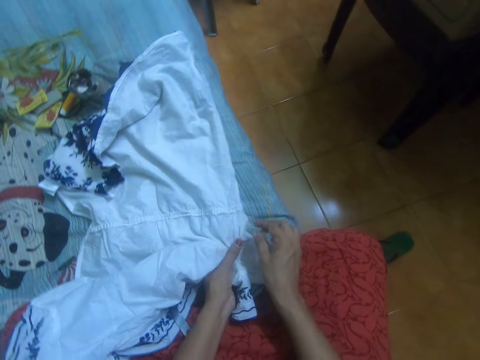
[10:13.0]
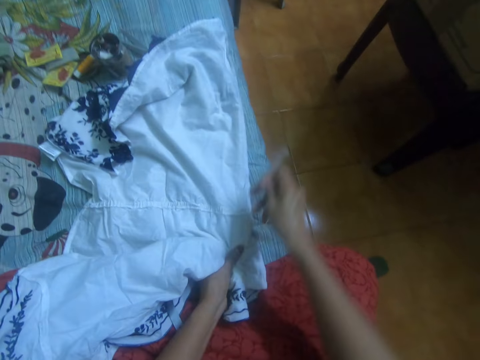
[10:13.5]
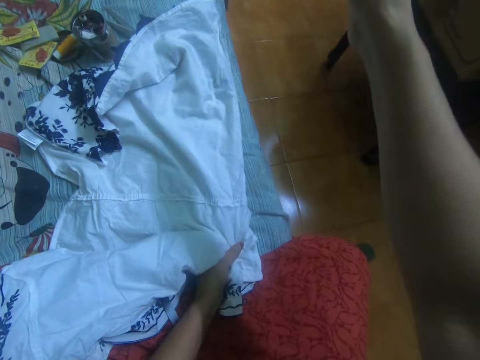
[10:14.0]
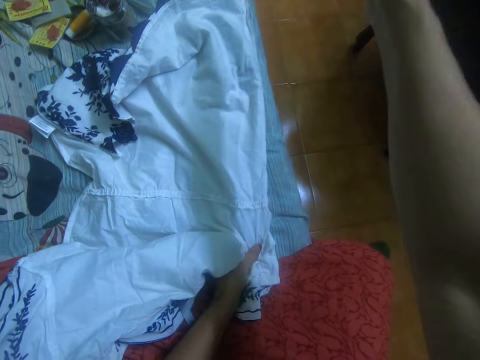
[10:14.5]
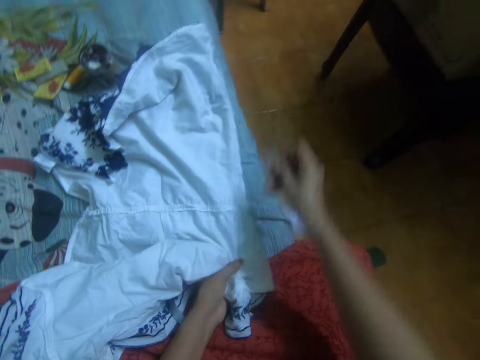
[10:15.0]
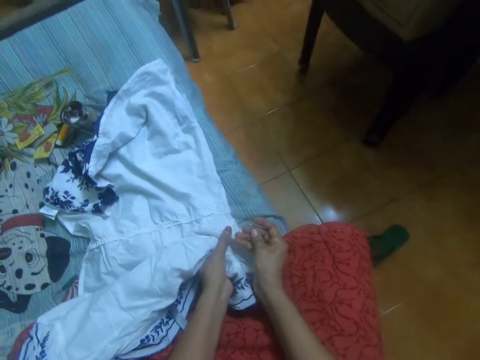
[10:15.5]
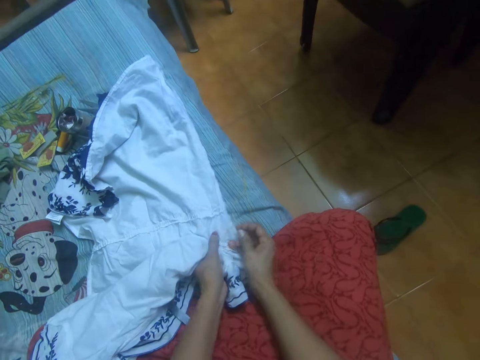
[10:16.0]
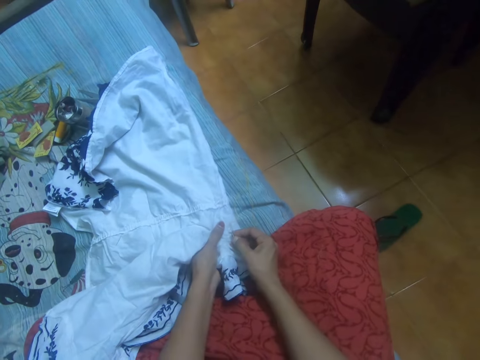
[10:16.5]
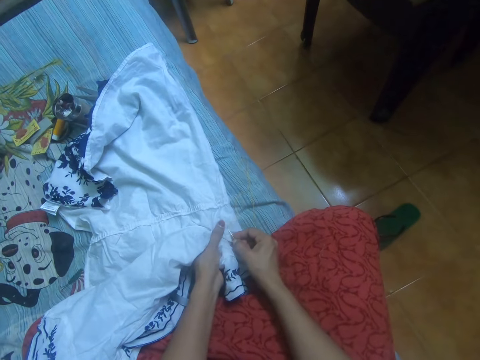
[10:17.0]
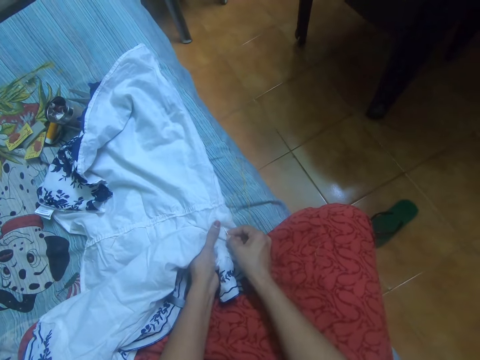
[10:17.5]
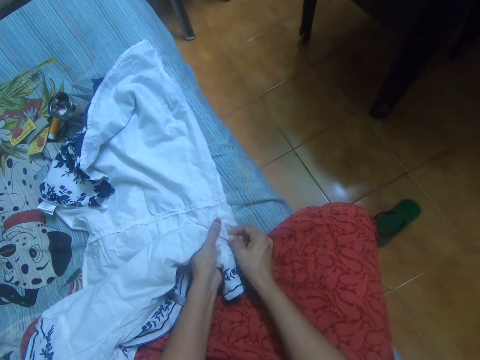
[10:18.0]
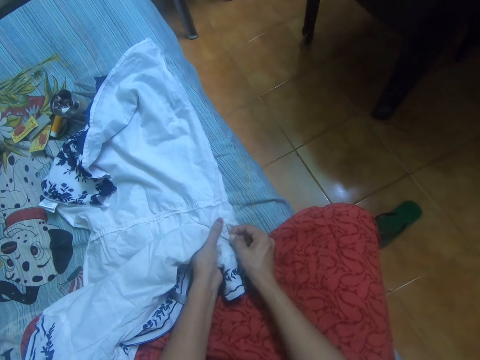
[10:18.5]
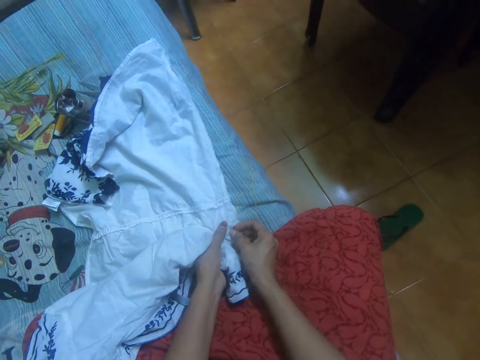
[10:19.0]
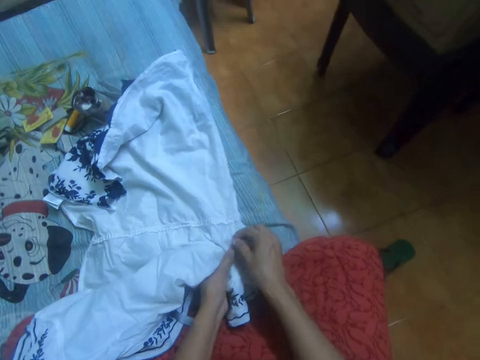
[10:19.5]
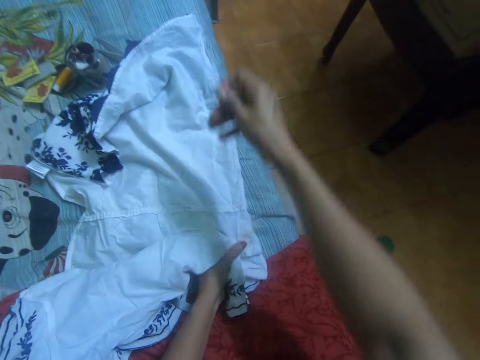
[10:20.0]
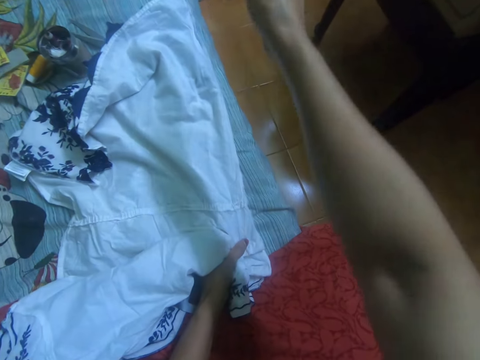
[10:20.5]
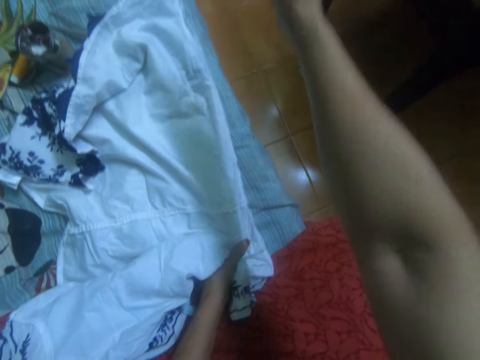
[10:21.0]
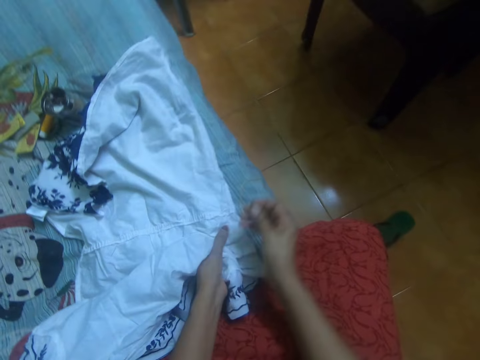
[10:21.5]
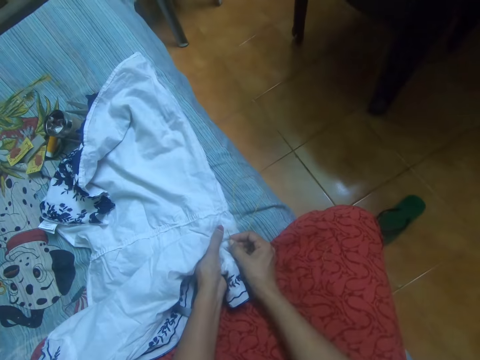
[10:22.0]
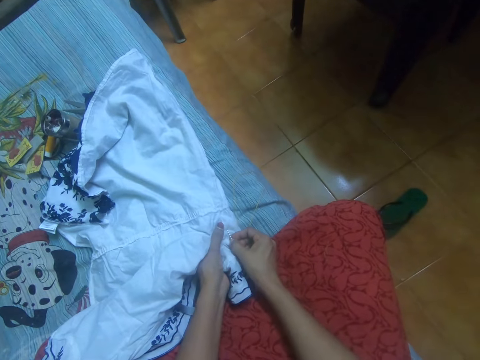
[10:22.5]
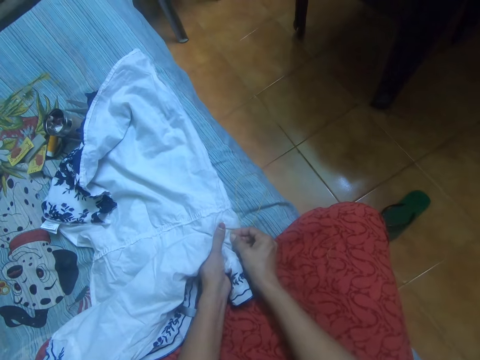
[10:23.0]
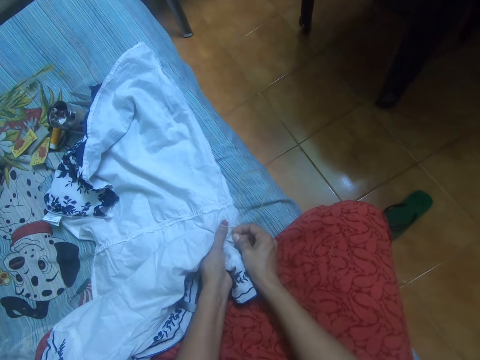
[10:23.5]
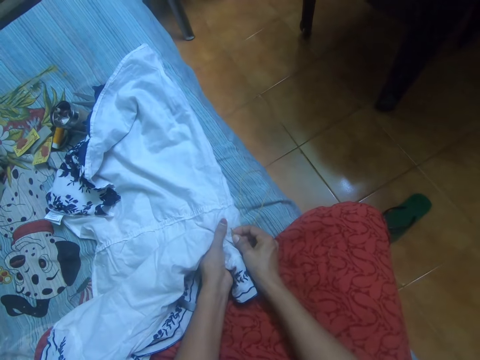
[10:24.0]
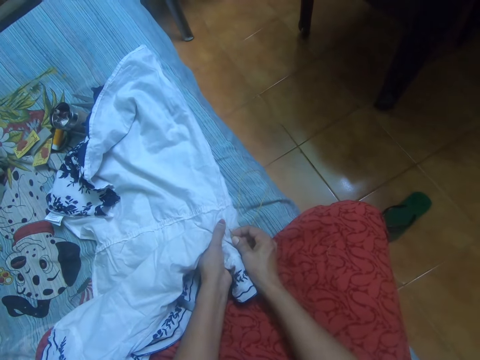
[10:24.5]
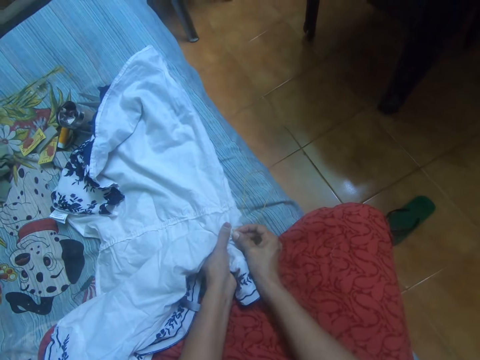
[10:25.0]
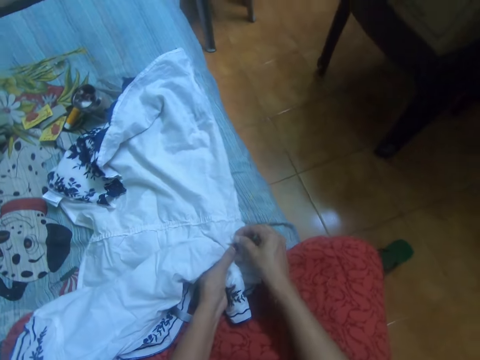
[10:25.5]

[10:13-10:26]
The camera wearer pulls a hand stitching needle. They stitch a cloth. They pull the hand stitching needle. They adjust the stitching thread. They stitch the cloth.

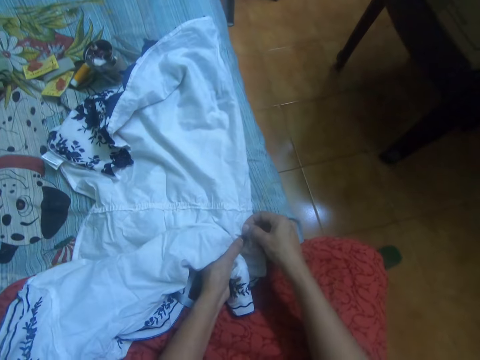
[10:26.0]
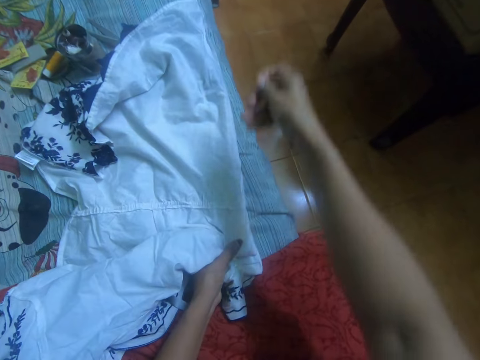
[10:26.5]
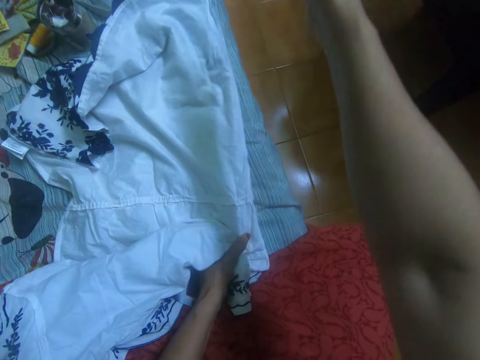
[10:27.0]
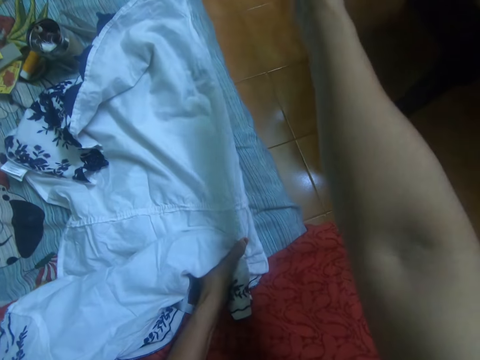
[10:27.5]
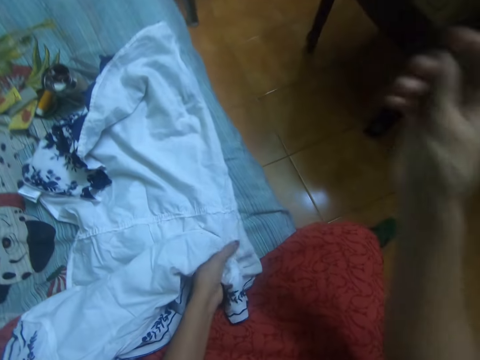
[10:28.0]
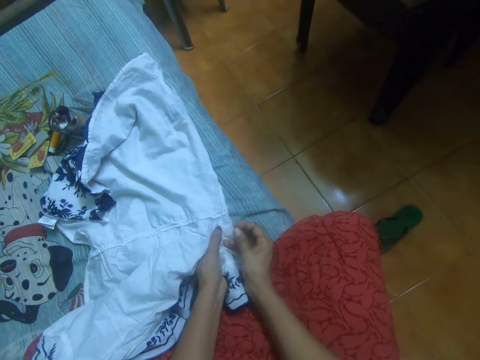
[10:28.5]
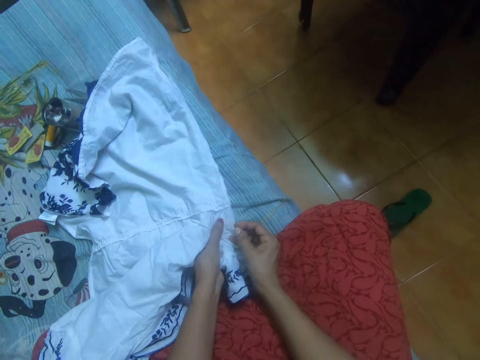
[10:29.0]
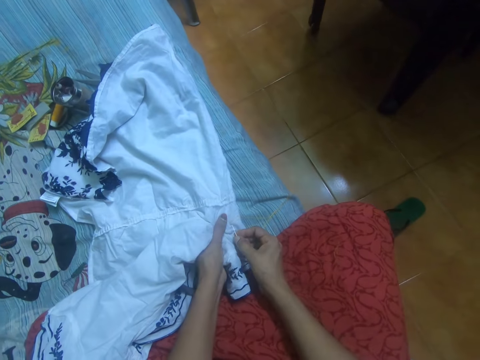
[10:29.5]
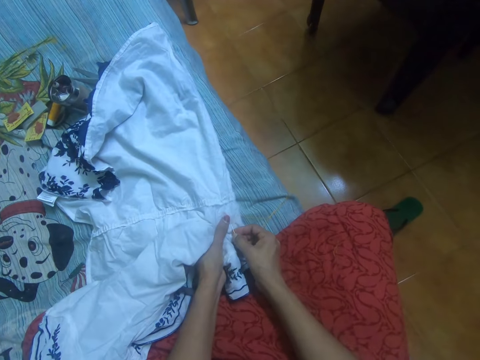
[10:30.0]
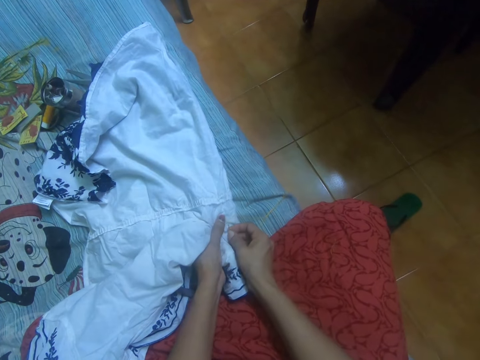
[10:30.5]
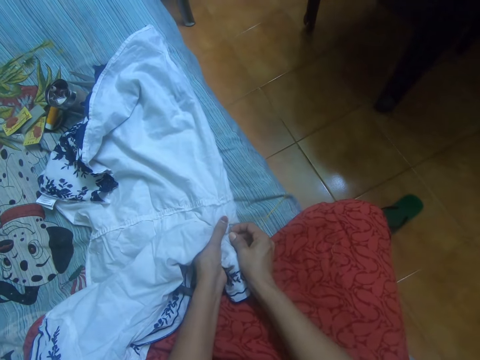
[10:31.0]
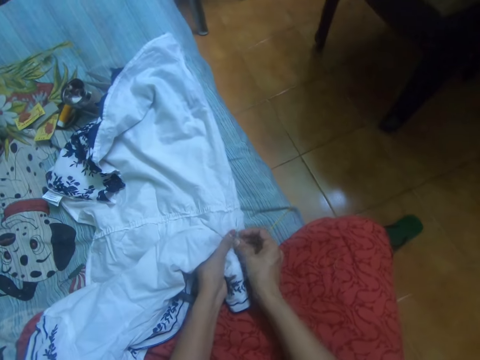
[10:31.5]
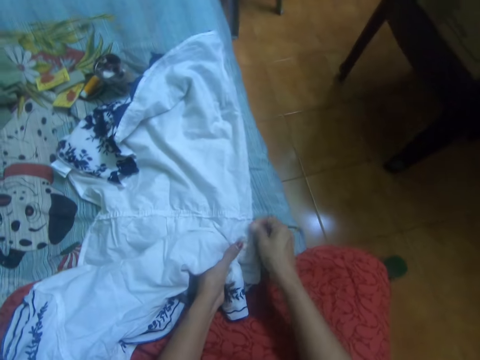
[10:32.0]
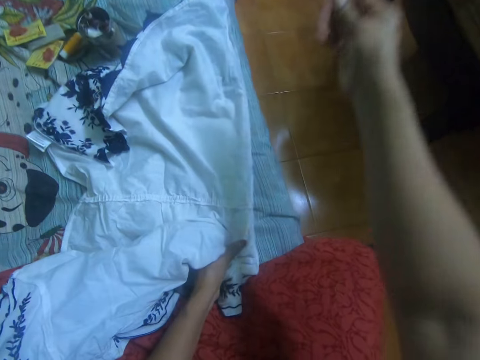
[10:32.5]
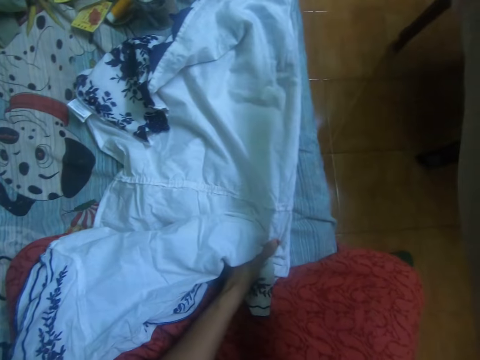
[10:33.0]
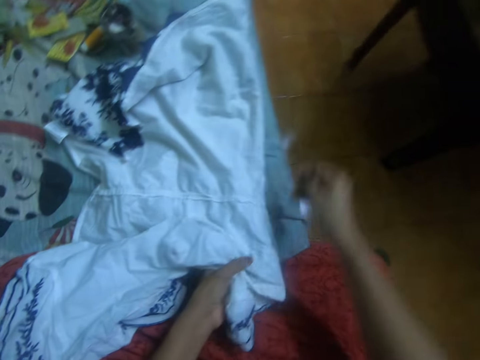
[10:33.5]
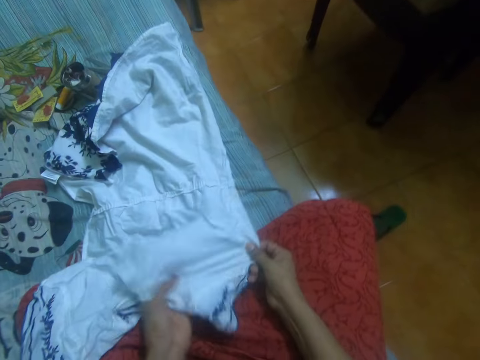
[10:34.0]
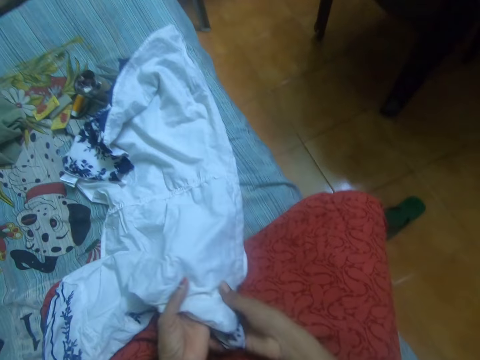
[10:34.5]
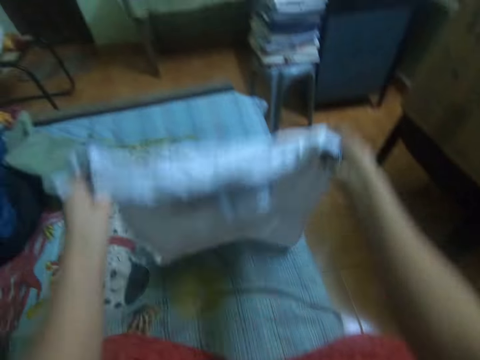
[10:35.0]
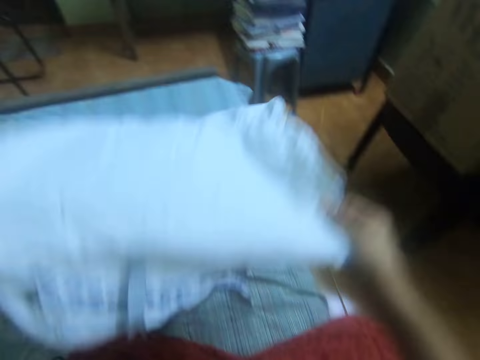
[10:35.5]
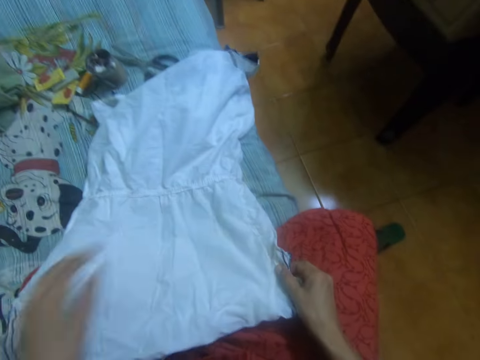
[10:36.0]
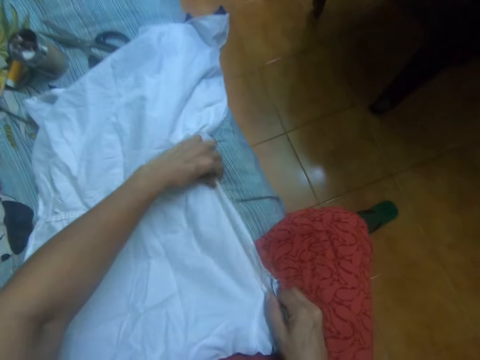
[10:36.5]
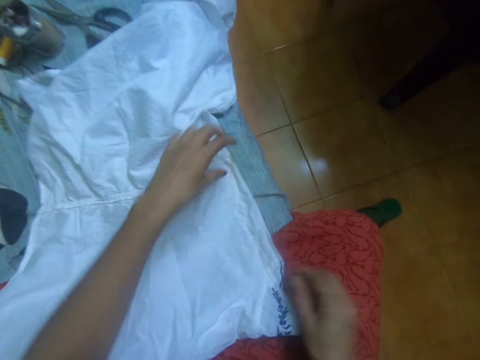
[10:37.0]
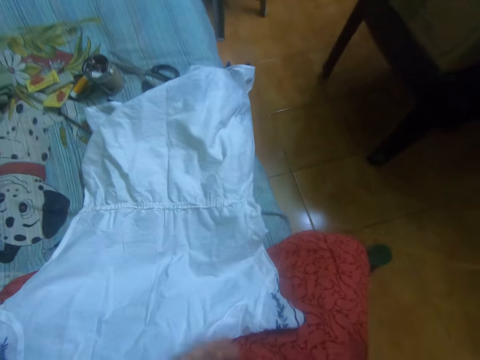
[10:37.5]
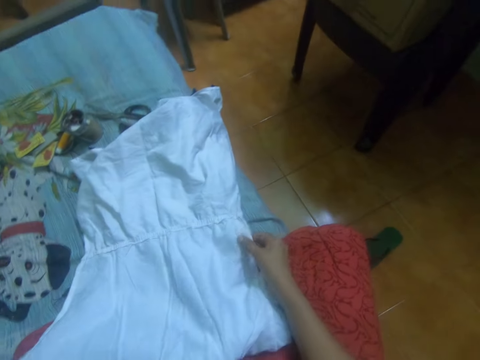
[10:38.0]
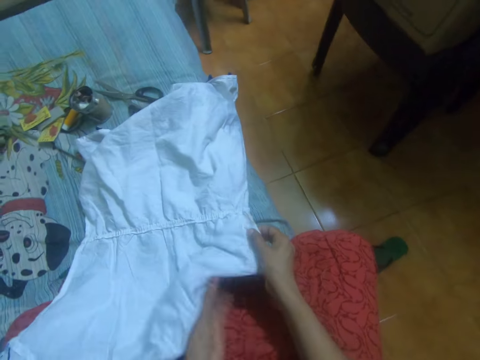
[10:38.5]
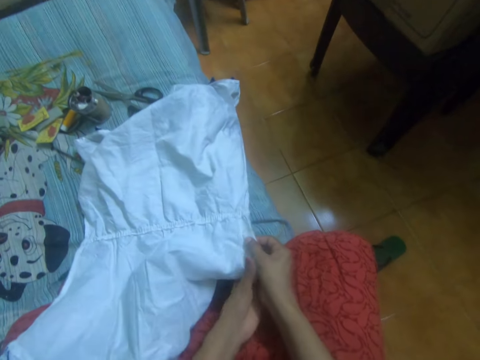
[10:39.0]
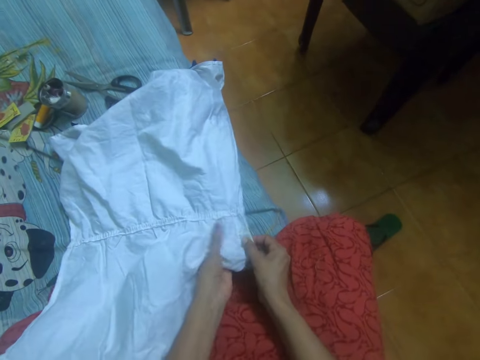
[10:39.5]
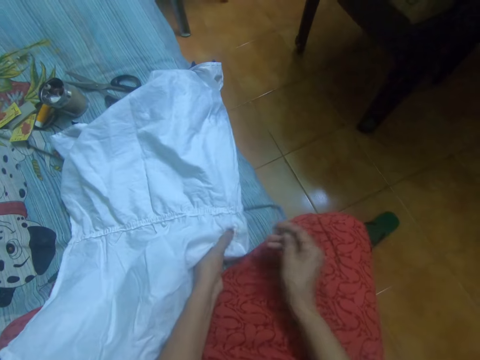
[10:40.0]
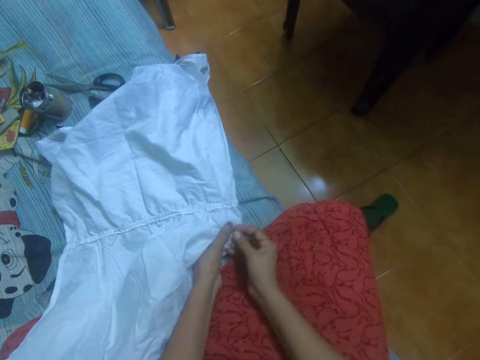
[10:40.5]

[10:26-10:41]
The camera wearer pulls a hand stitching needle. They adjust the stitching thread. They stitch a cloth. They pull the hand stitching needle. They adjust the stitching thread. They hold the cloth. They straighten the cloth with both hands. They hold the cloth up. They put the cloth on the bed. They adjust the cloth stitches.
